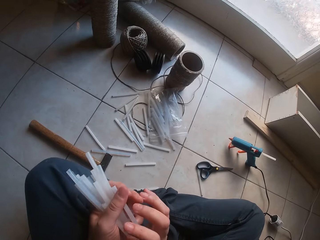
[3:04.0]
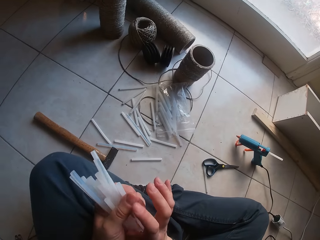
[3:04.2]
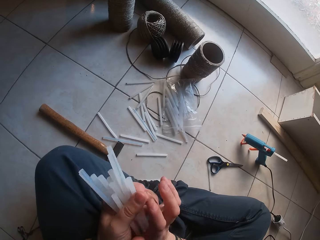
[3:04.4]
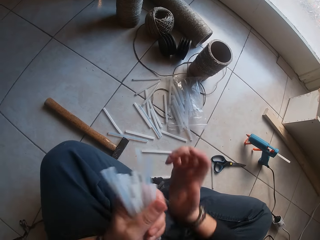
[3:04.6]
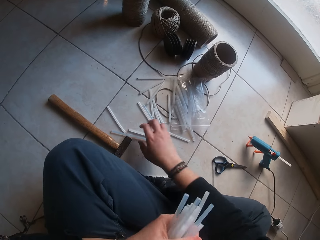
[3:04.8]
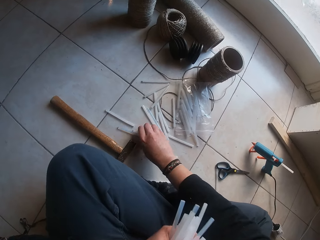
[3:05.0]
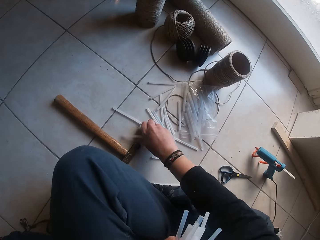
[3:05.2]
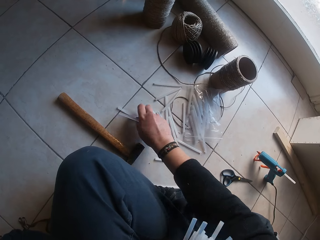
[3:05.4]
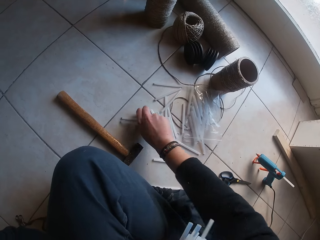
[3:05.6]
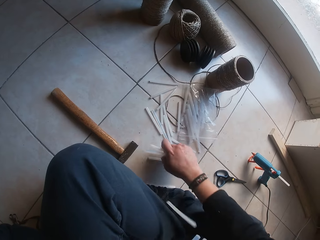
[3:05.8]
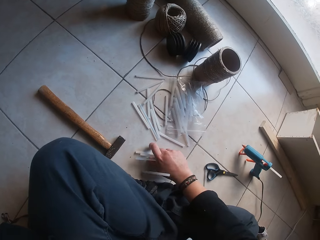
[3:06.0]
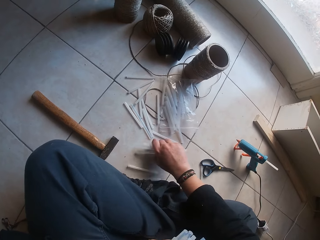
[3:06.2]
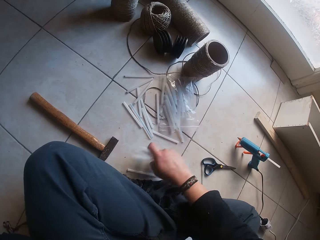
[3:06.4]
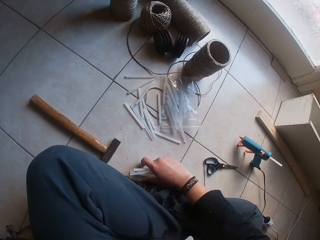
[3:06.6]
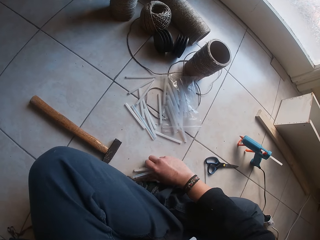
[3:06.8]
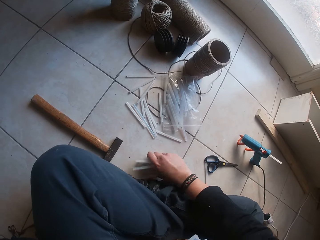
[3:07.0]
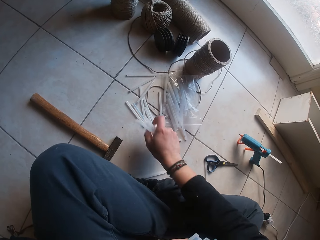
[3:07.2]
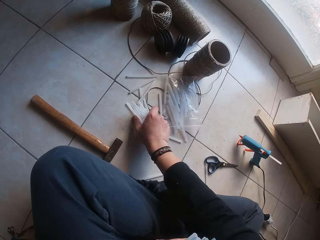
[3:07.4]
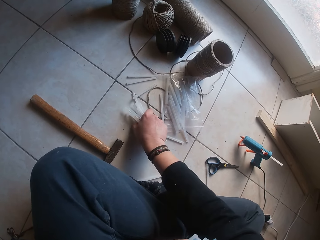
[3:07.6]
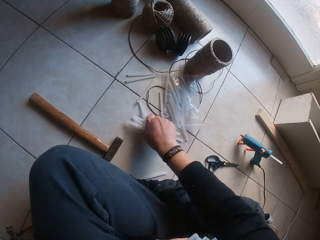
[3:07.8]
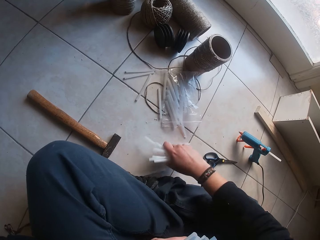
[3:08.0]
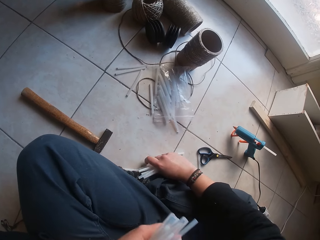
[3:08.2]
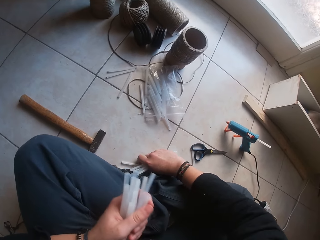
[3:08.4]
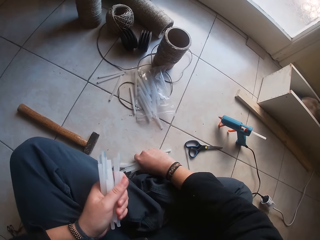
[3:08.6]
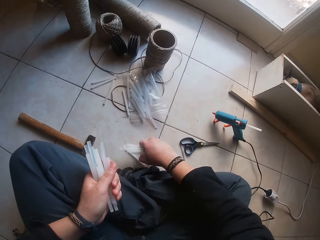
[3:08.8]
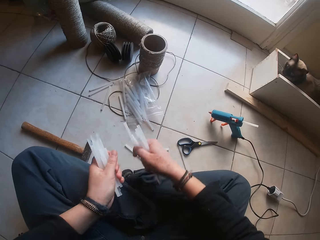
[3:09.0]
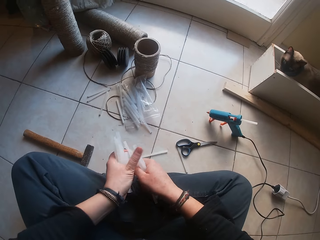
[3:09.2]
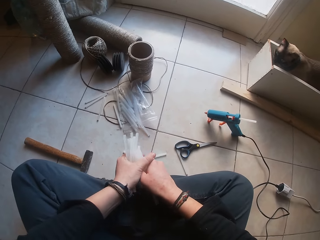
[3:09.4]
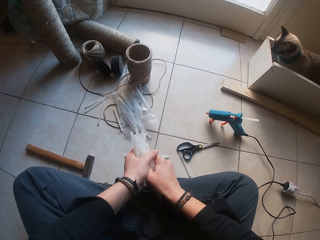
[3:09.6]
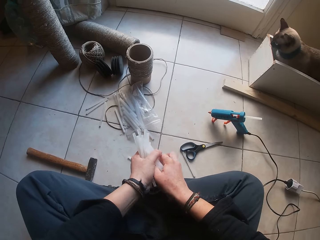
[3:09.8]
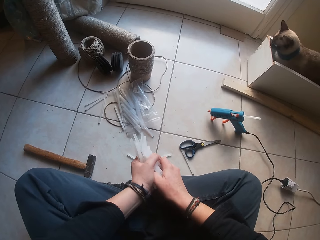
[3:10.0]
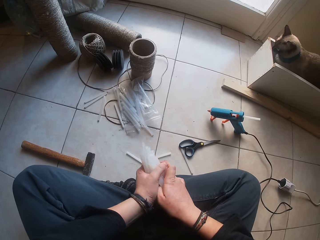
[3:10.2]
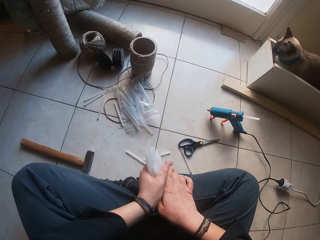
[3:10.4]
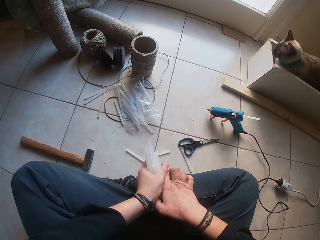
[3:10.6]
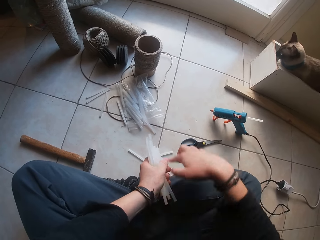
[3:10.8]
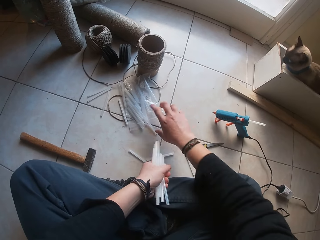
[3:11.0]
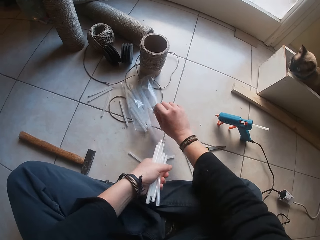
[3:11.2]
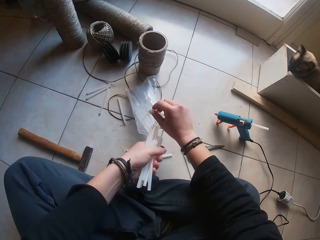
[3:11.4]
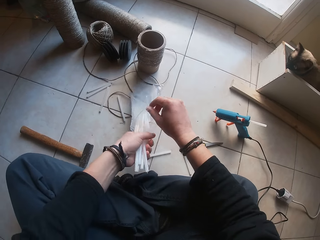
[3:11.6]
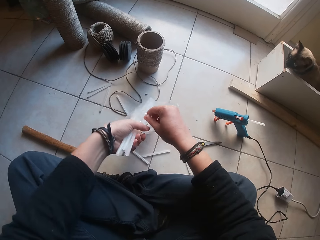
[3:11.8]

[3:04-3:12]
The camera wearer picks up the lacing wire. He packs the straw on the floor with his right hand. He puts the straw in his right hand in his left hand. He touches the polythene bag with his right hand.

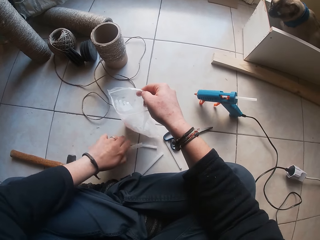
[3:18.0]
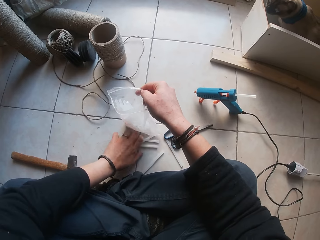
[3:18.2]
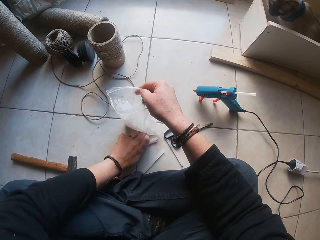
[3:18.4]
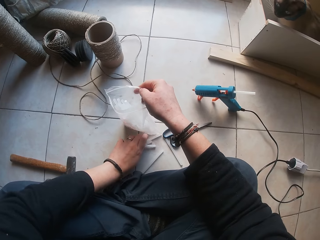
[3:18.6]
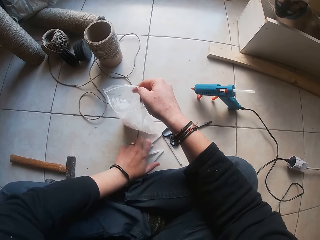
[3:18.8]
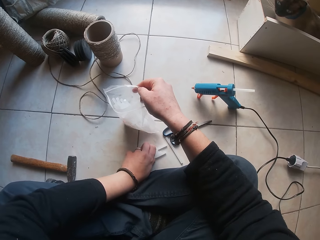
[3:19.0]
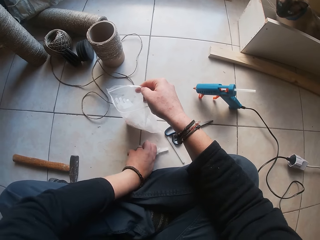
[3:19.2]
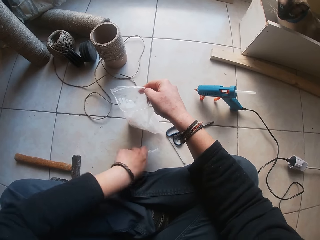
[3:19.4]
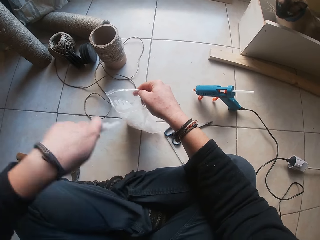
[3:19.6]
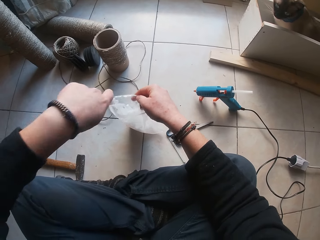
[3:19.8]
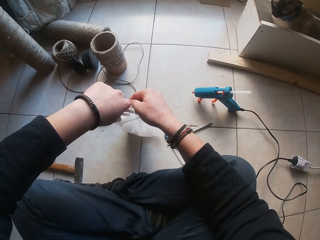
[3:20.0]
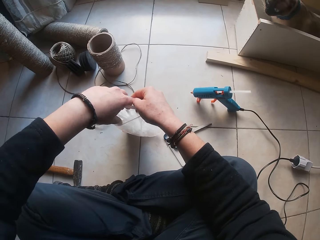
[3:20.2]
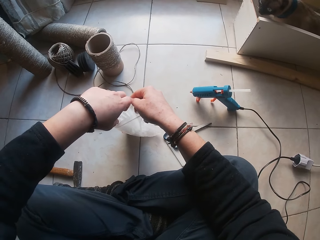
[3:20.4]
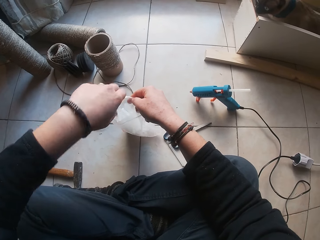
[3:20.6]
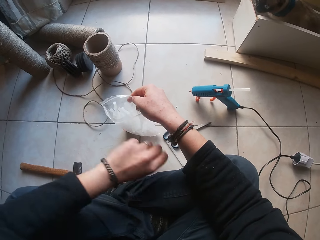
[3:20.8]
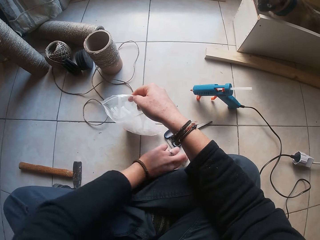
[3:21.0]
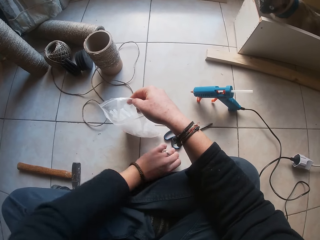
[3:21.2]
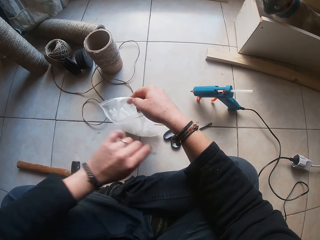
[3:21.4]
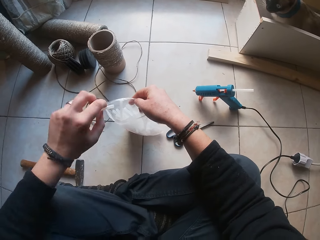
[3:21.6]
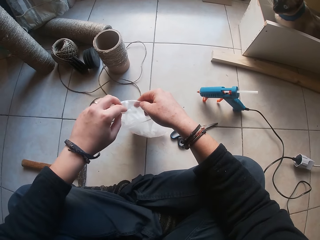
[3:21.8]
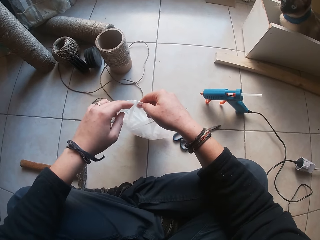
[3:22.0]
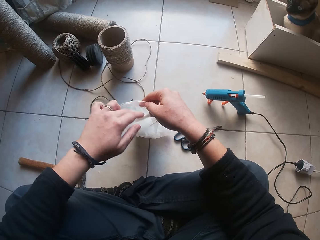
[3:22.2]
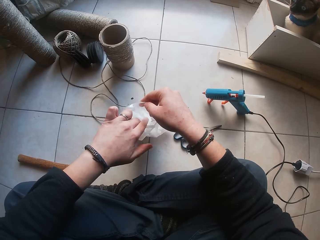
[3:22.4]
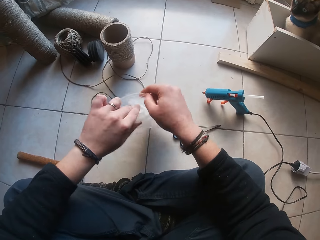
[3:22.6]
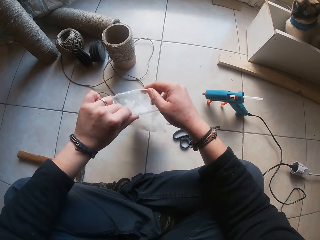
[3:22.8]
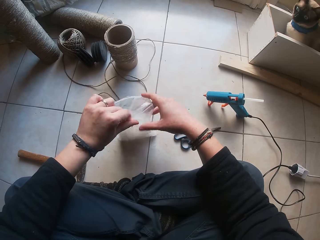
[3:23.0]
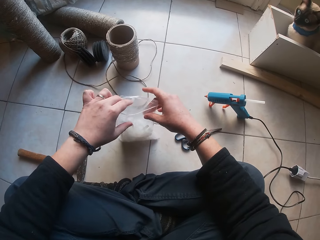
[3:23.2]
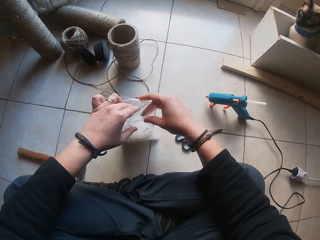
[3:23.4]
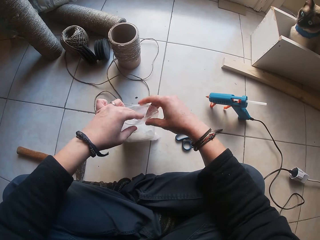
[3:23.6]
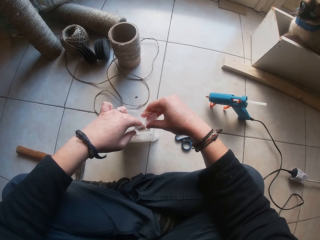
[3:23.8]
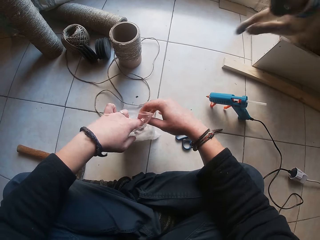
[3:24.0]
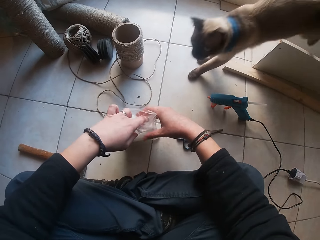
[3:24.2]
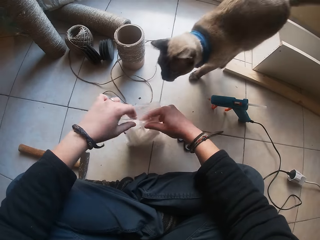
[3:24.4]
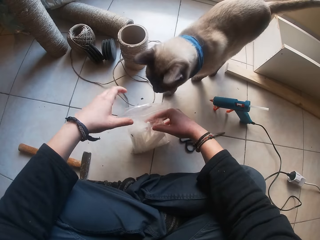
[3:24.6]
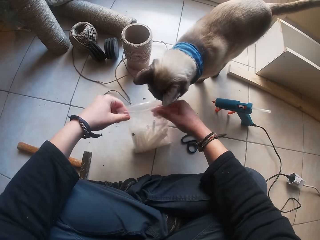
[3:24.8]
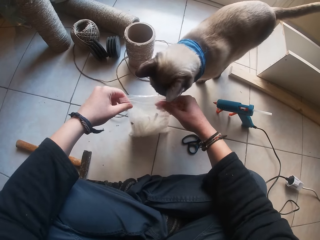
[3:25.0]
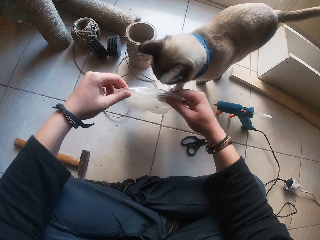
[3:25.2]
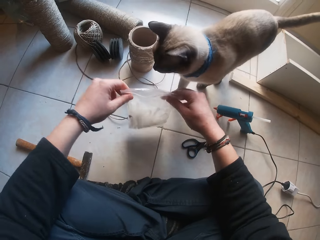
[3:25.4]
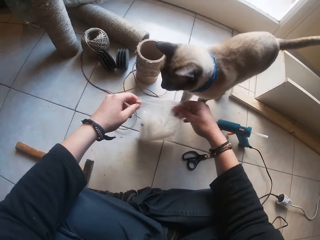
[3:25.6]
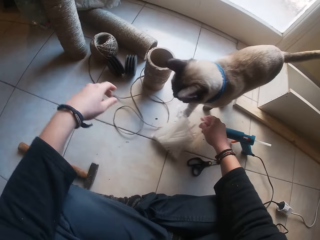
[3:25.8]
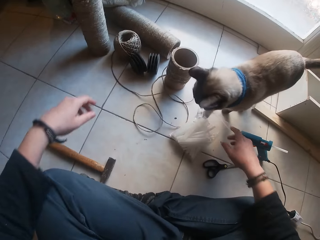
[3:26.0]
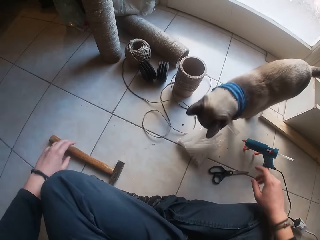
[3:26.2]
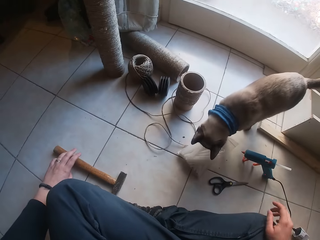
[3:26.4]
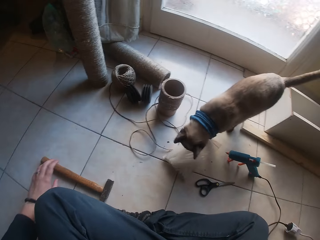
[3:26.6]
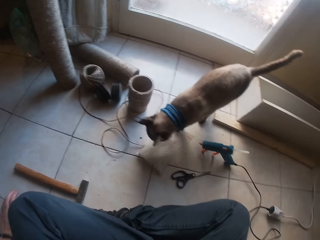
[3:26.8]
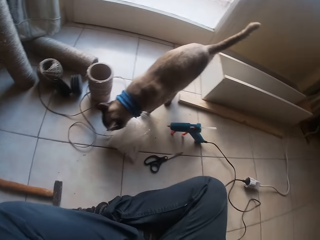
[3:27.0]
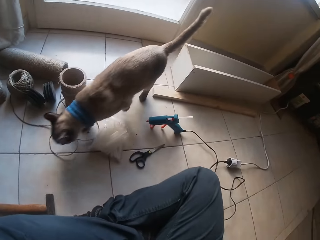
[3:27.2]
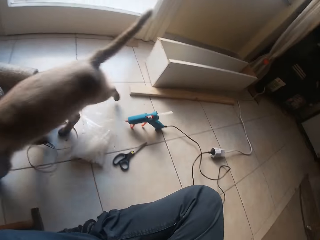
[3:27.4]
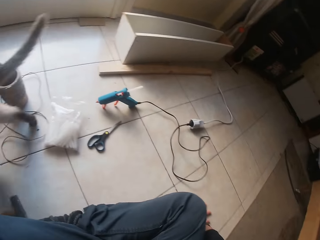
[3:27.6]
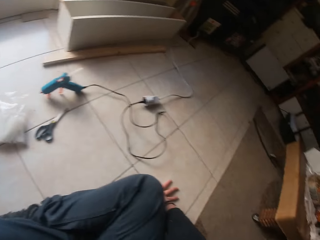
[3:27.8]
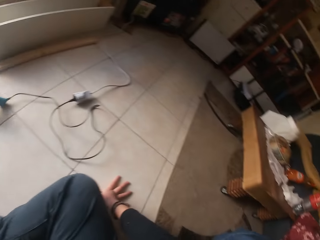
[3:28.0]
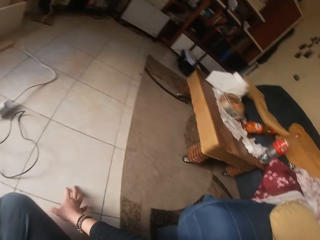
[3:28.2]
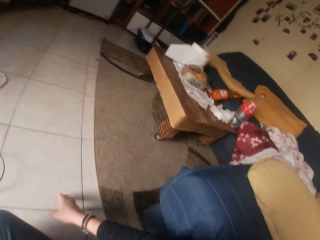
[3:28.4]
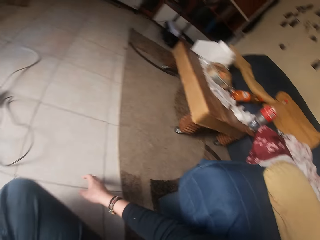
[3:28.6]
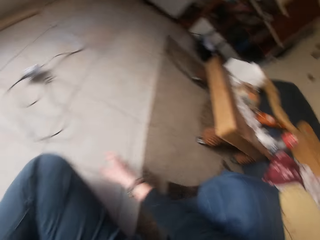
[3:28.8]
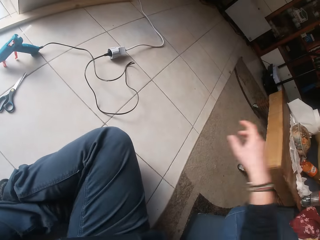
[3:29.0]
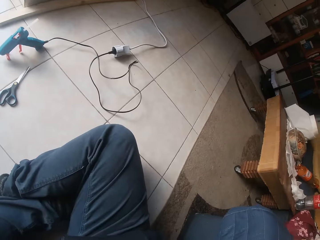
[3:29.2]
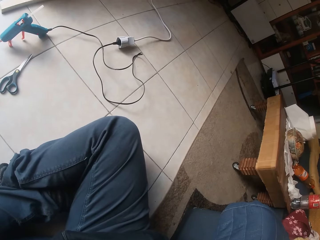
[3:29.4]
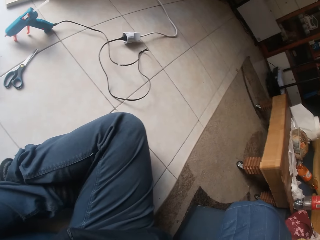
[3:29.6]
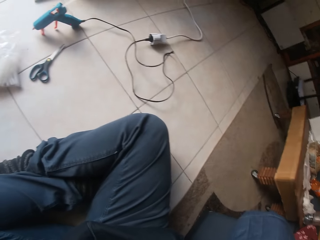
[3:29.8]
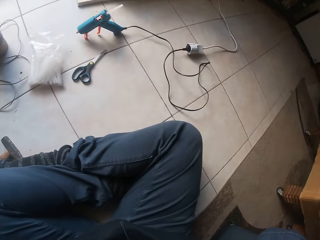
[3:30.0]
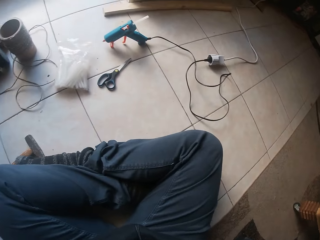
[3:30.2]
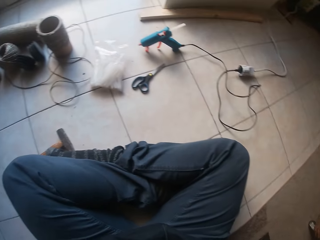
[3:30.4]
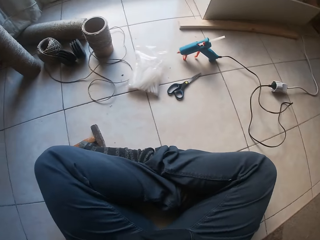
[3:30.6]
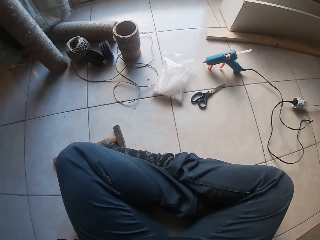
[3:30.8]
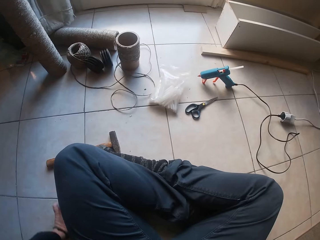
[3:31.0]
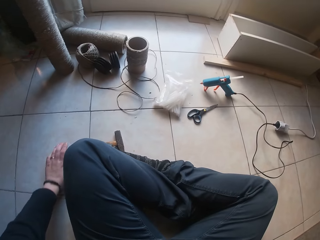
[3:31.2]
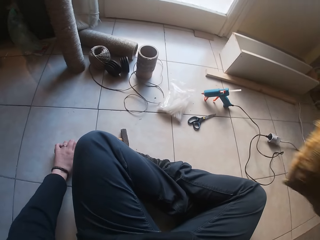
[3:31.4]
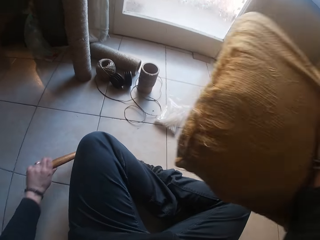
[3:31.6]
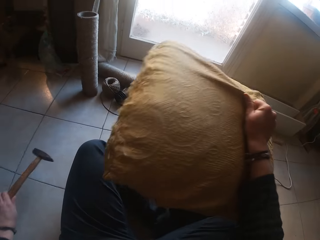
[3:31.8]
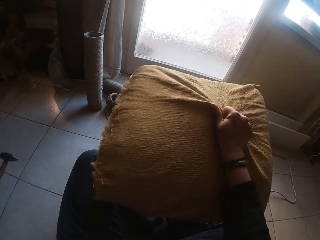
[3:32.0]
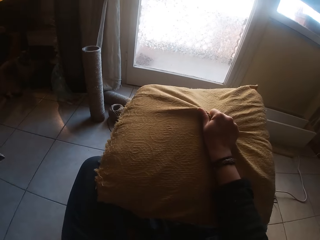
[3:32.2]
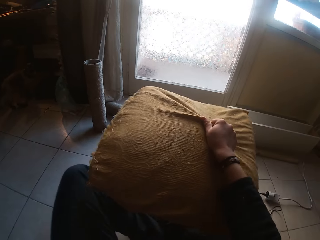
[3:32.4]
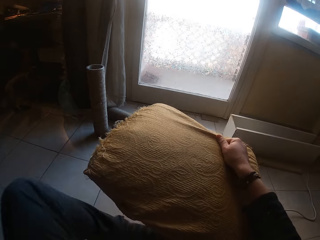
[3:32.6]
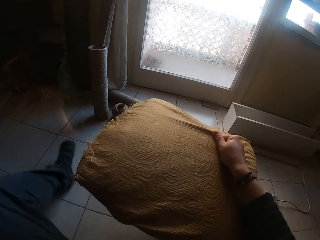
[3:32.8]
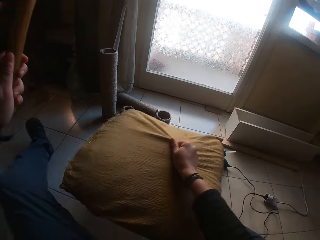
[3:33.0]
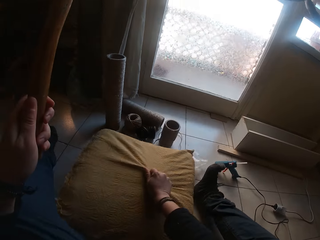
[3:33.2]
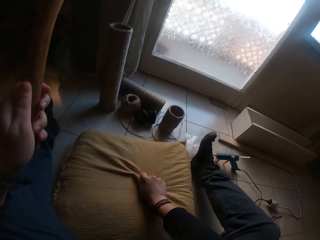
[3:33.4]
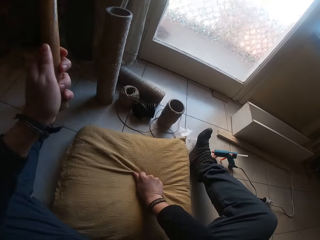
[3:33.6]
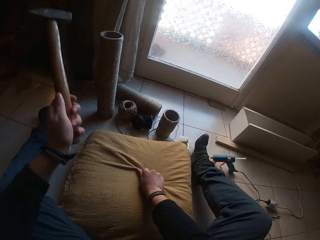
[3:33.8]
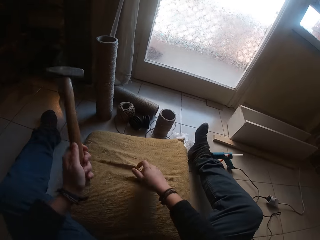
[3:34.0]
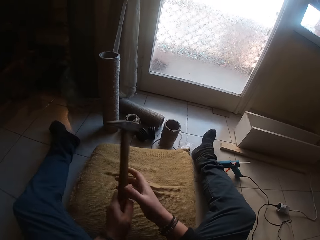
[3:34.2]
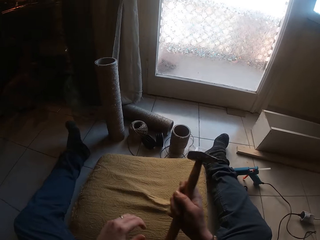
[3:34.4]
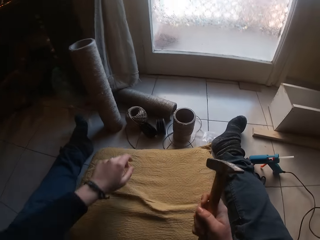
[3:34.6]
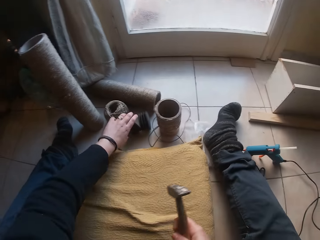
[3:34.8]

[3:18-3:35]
The camera wearer collects the lacing wire. He puts the straw inside the polythene bag with his left hand. He packs the straw on the floor with his left hand. He puts the straw inside the polythene bag with his left hand. He holds the polythene bag on the floor with both hands. He raises the polythene bag on the floor with both hands. The cat sniffs the bag of straws. The camera wearer drops the polythene bag on the floor with both hands. He moves his hands. He picks up the hammer on the floor with his left hand. He holds a pillow in his right hand. He picks up the throw pillow. He holds the hammer with his left hand. He drops the pillow on the floor with his right hand. He holds the hammer with his right hand.
